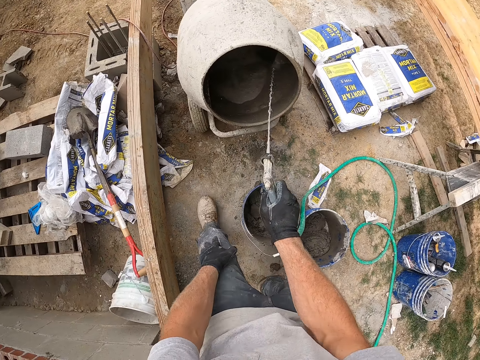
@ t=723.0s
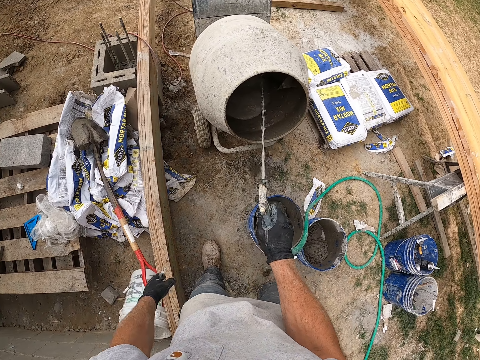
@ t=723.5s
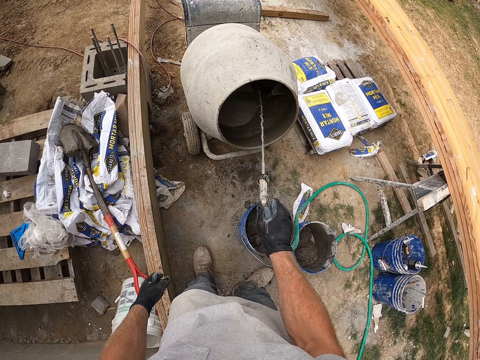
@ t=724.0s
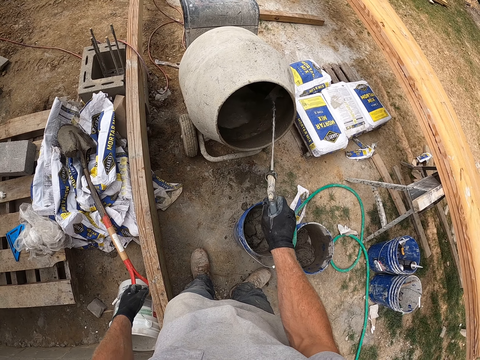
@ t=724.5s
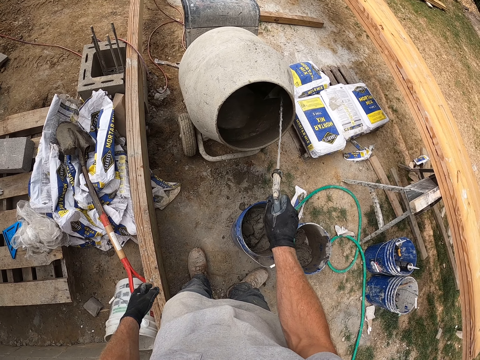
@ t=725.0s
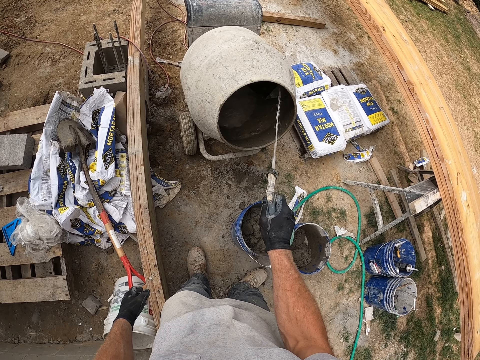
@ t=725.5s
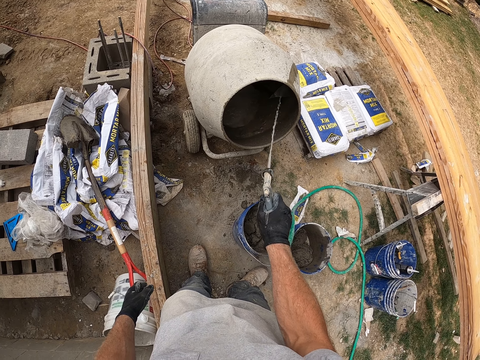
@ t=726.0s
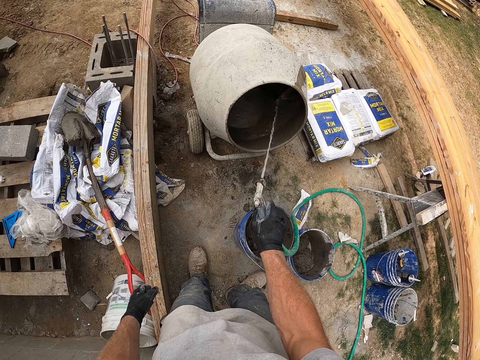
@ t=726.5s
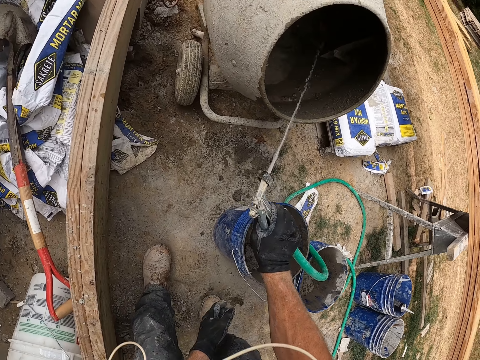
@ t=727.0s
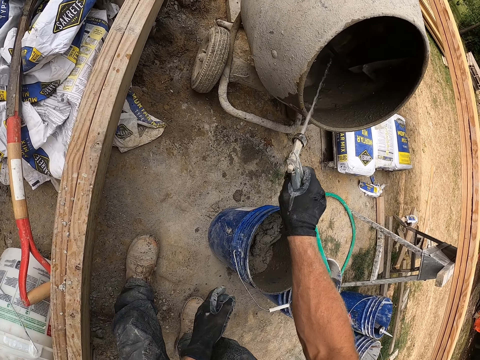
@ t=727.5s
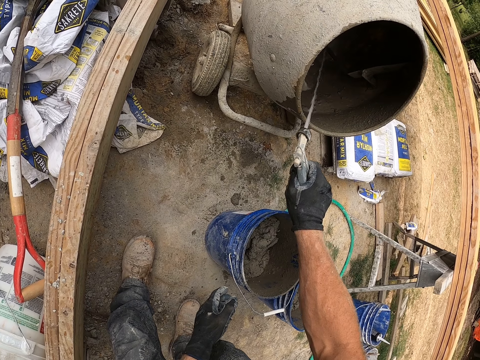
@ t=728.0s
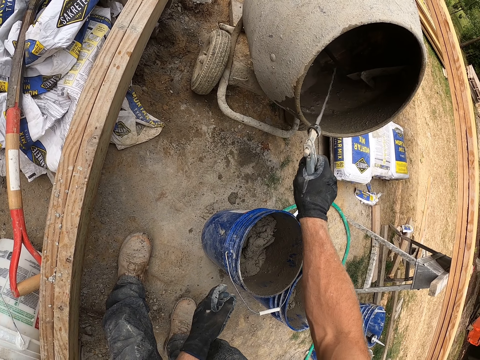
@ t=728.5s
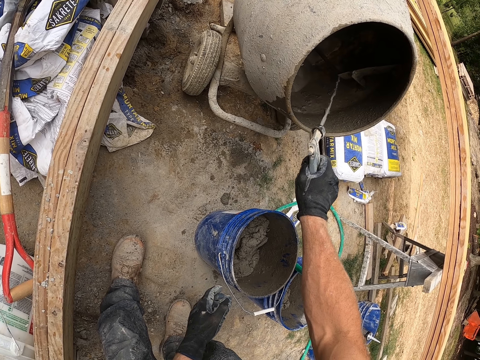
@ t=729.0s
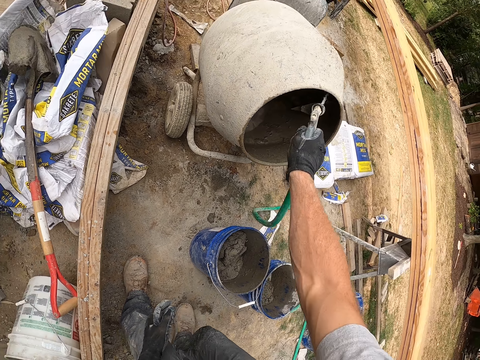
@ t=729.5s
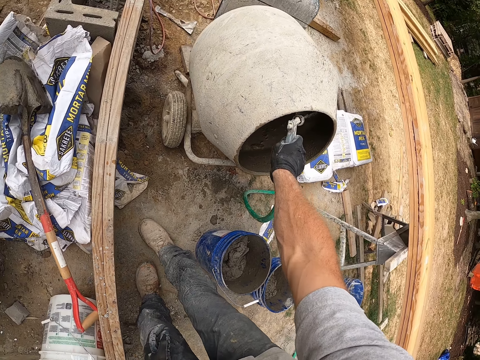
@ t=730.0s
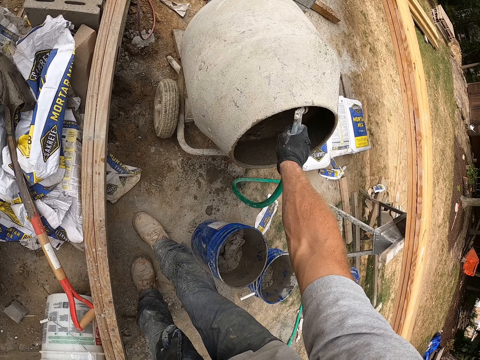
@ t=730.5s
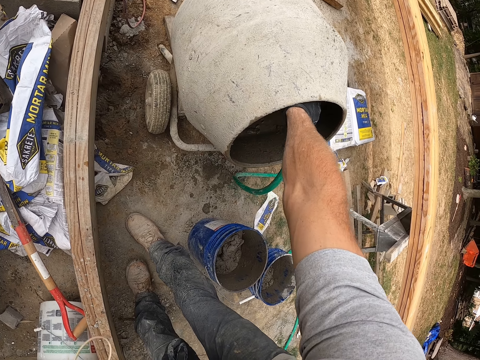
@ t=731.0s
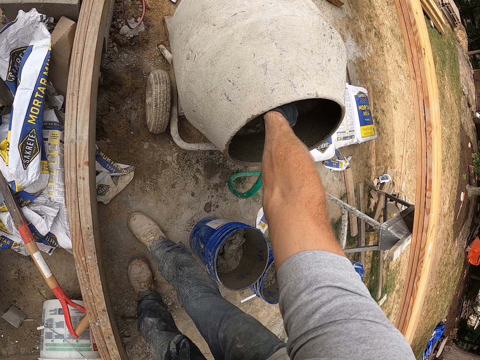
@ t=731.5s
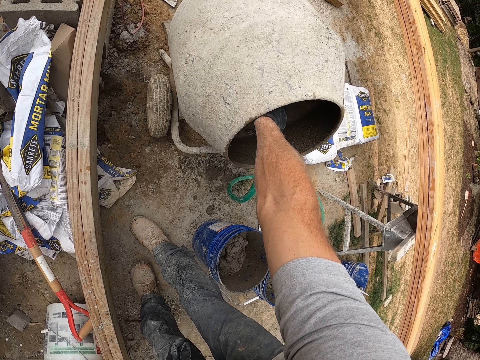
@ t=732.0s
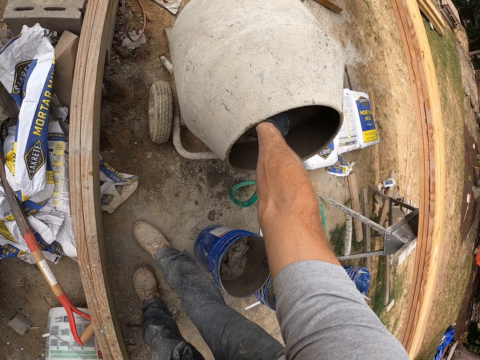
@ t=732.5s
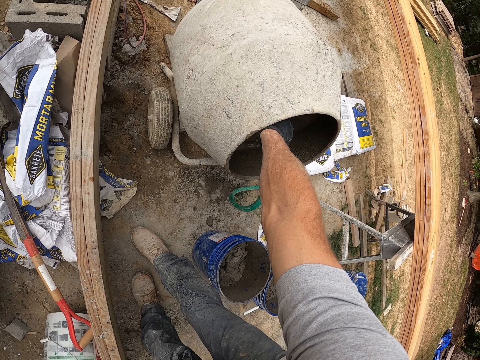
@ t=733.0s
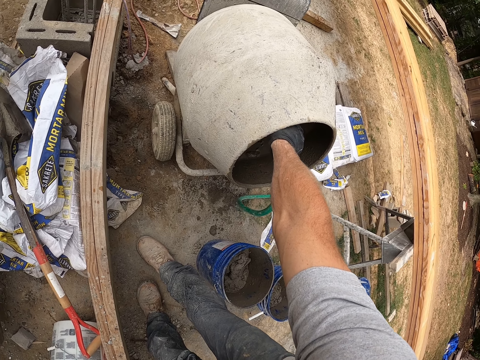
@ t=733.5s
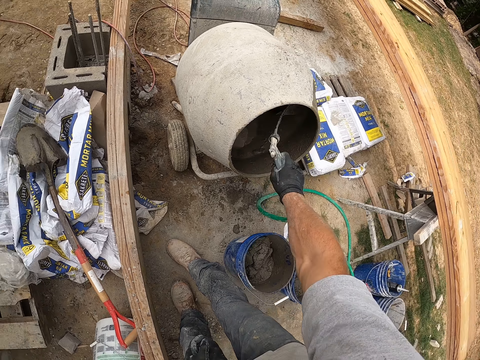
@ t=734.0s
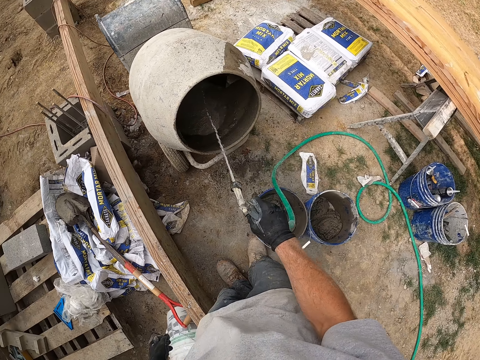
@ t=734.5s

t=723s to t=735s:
The camera wearer moves a leg on the ground. They sprinkle water in a concrete mixer machine with a hose pipe.

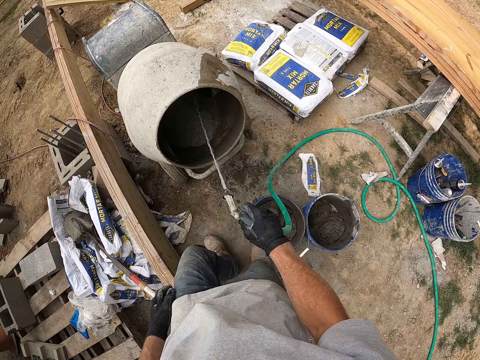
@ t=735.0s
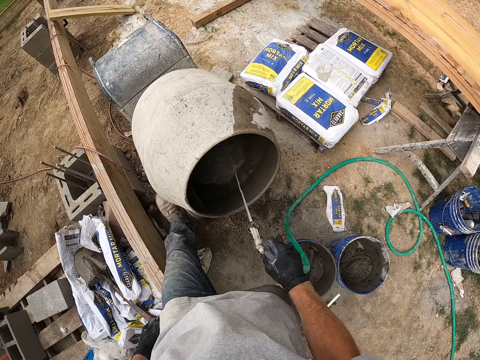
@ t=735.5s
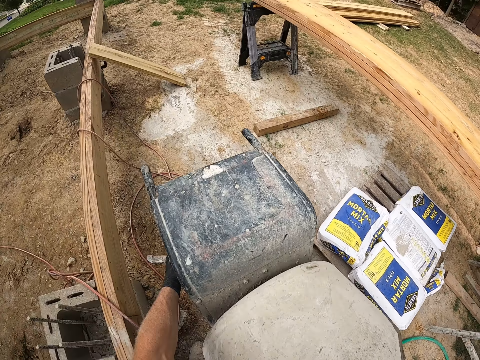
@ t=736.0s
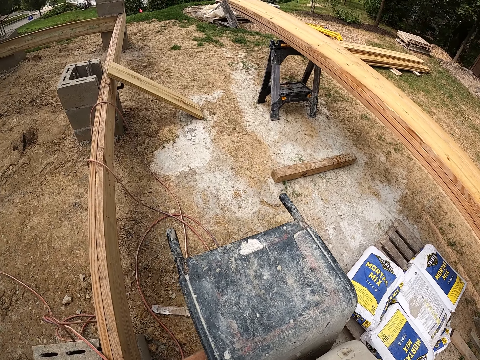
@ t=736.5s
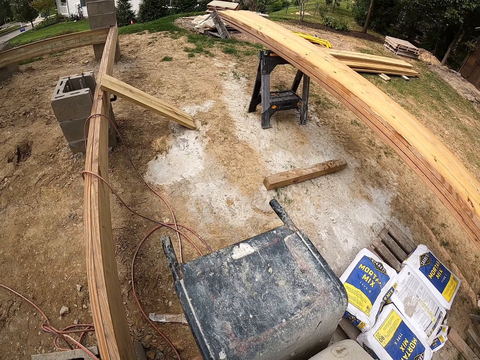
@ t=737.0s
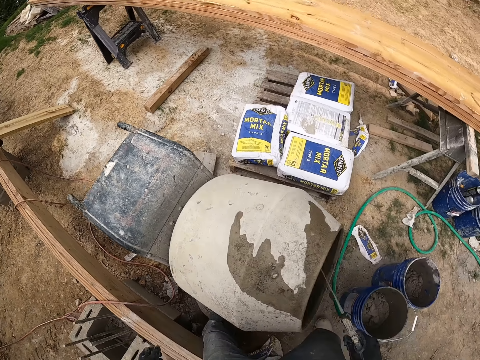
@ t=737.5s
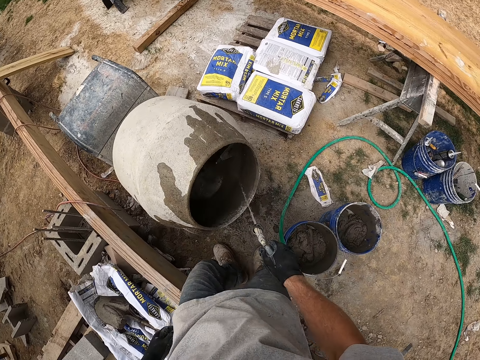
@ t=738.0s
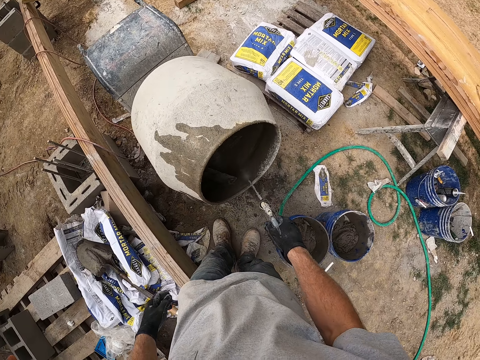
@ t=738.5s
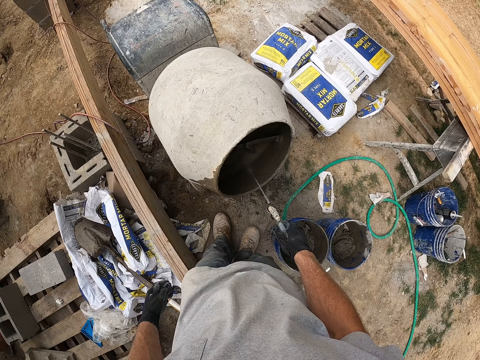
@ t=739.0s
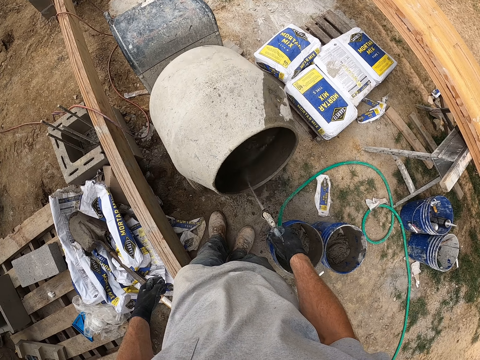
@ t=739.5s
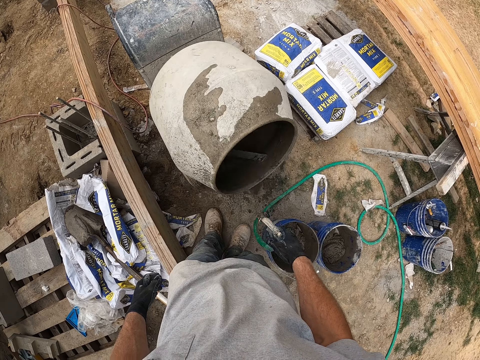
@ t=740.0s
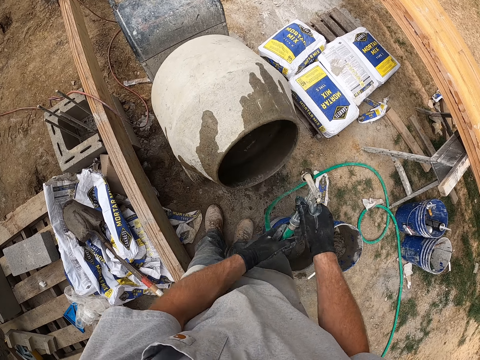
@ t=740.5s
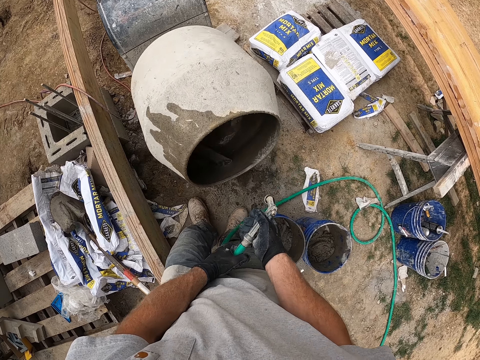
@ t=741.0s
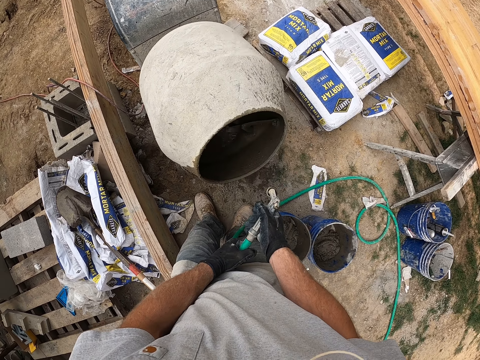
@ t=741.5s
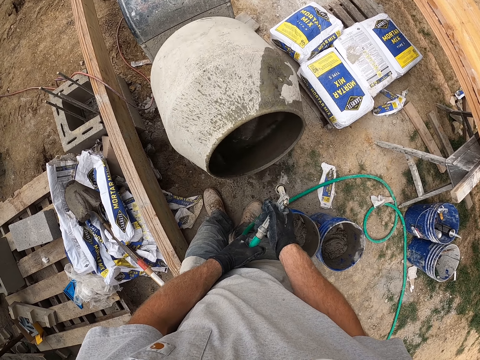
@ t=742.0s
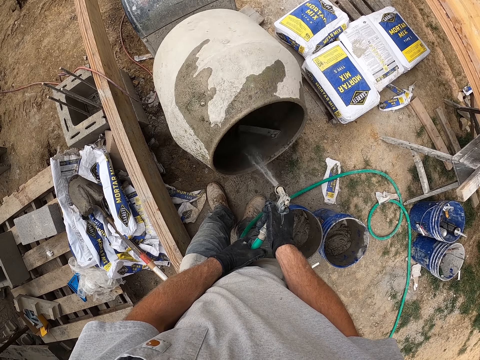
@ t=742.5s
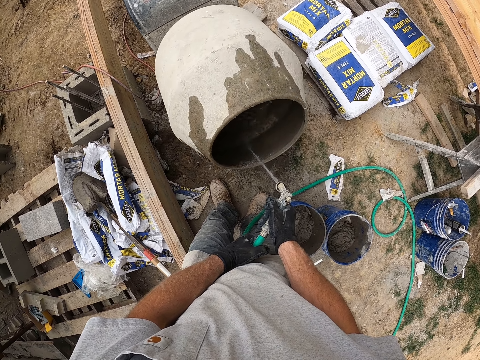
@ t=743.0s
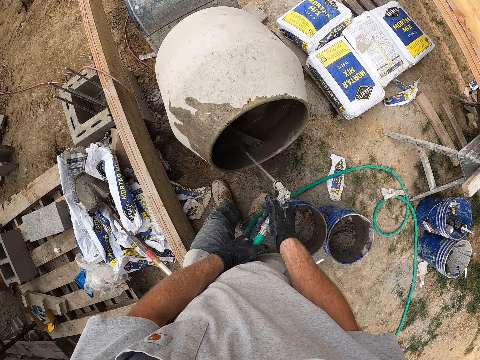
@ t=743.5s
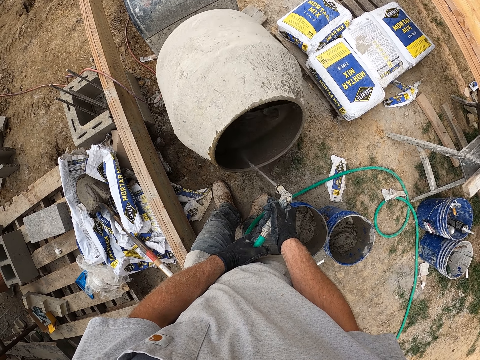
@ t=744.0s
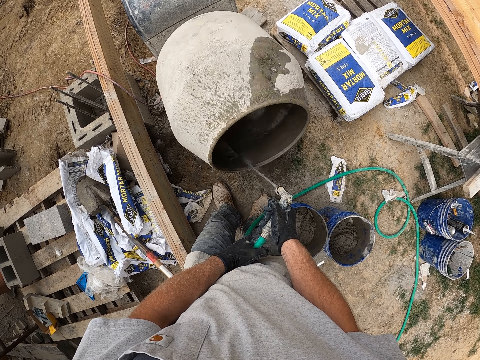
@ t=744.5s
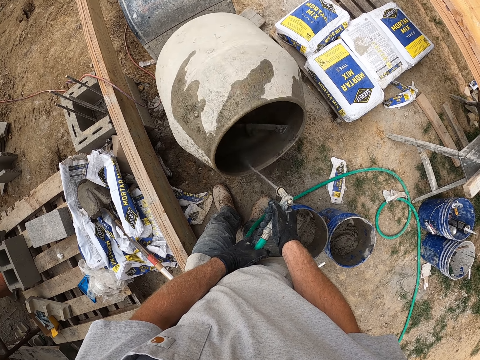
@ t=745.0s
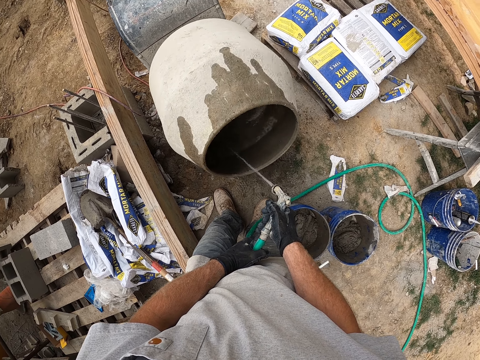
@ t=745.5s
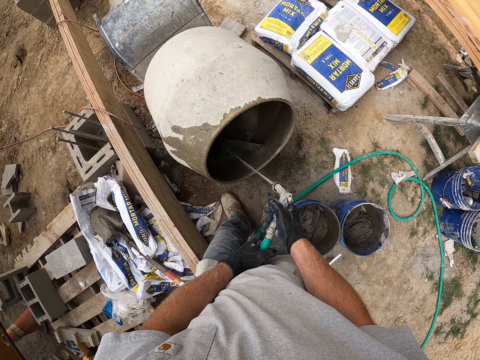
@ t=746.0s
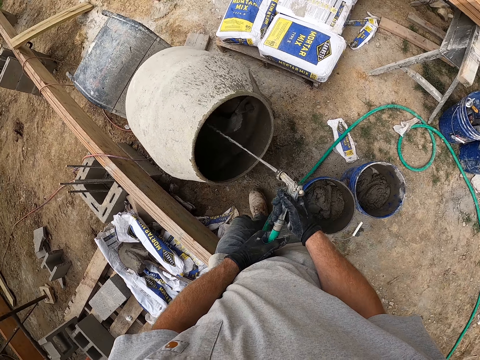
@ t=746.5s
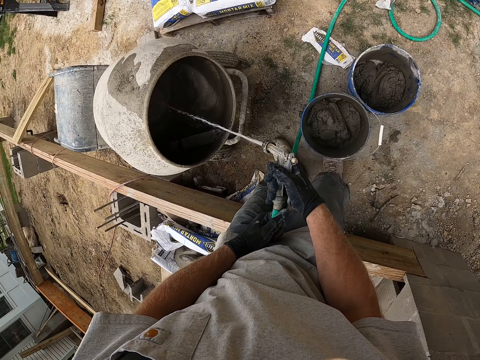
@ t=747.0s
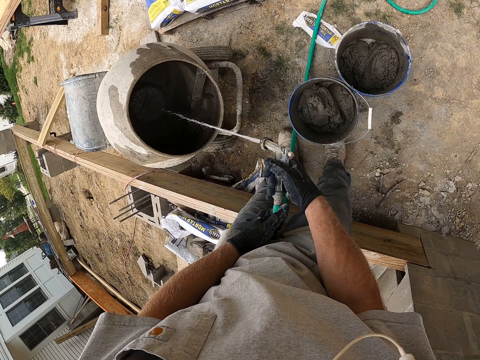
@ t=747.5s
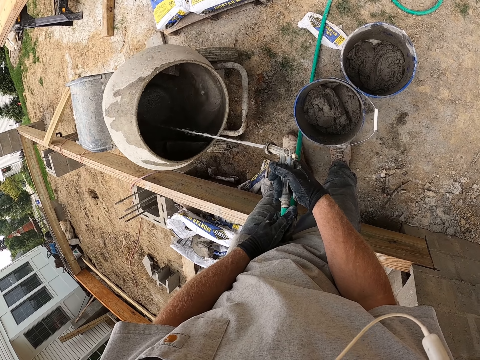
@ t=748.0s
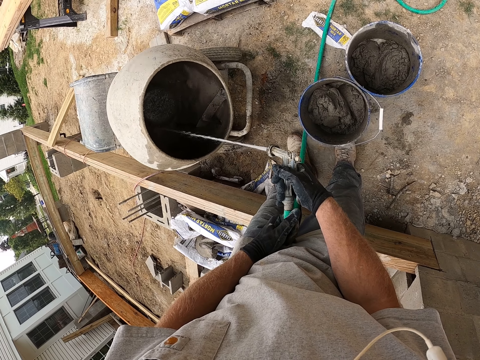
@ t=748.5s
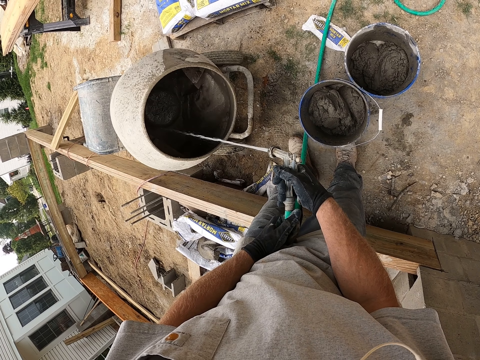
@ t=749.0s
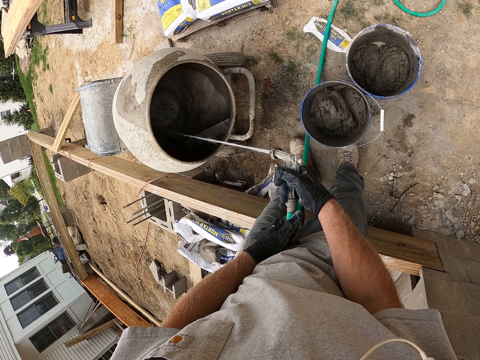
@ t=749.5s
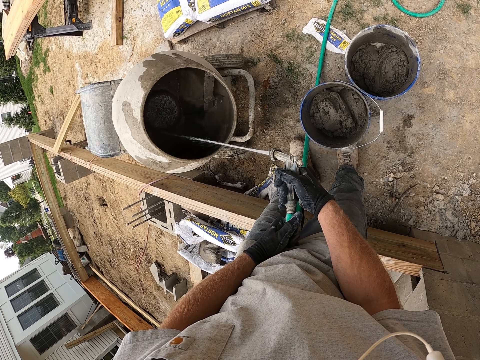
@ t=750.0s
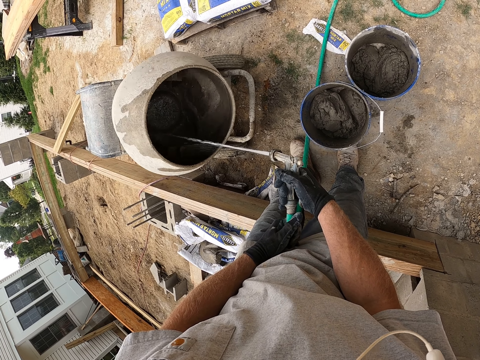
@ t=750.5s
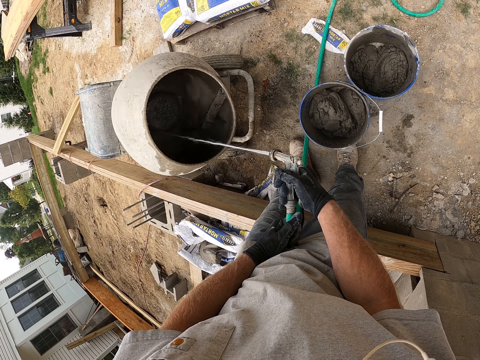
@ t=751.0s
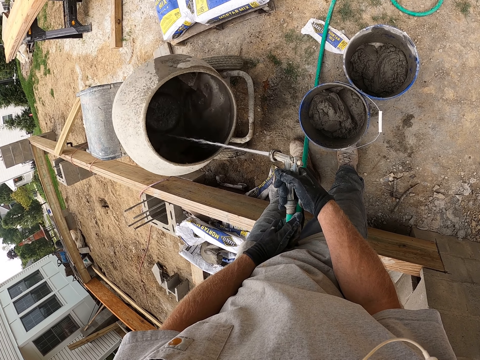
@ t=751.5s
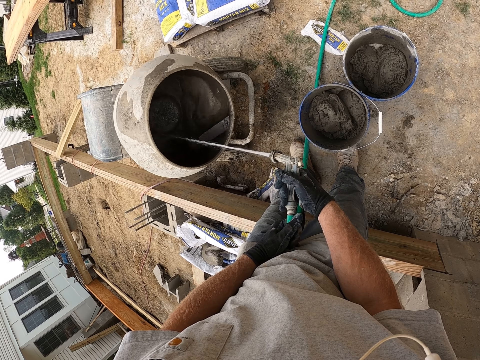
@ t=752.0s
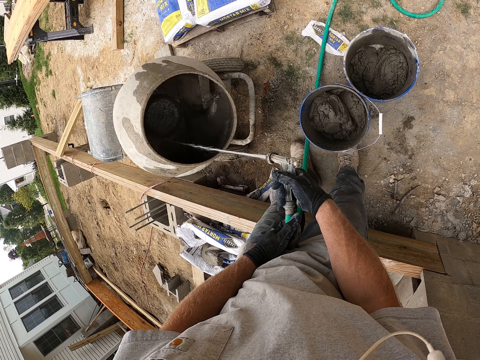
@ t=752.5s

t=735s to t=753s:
The camera wearer adjusts a concrete mixer machine with a hand. They switch on the mixing machine. They sprinkle water in the concrete mixer machine with a hose pipe. They adjust the water hose pipe. They move their legs on the ground and sprinkle water in the concrete mixer machine with the hose pipe.
